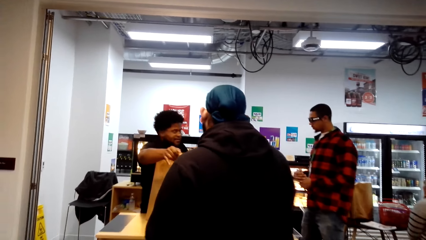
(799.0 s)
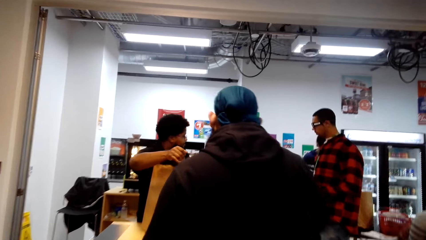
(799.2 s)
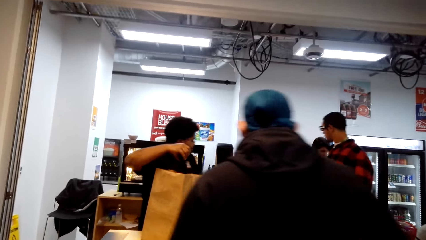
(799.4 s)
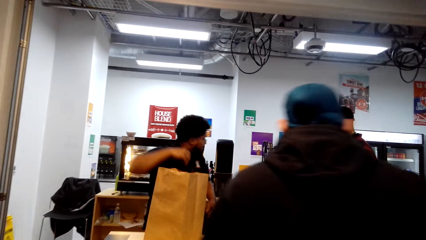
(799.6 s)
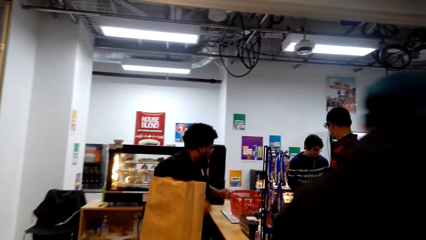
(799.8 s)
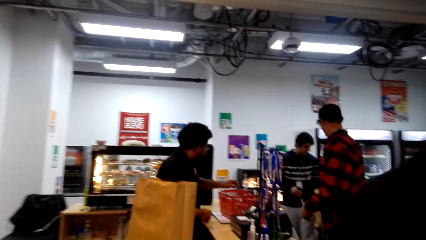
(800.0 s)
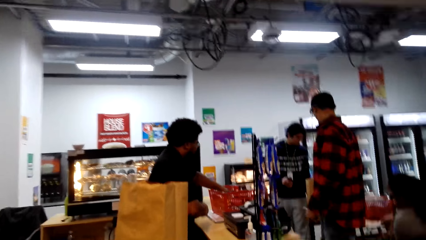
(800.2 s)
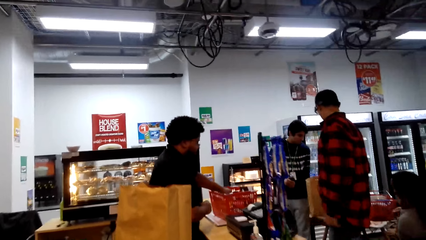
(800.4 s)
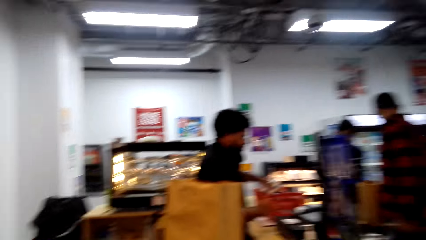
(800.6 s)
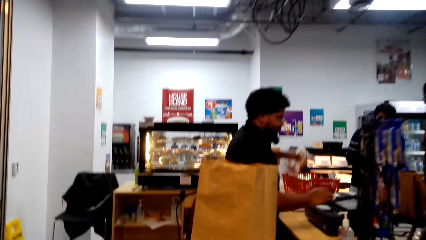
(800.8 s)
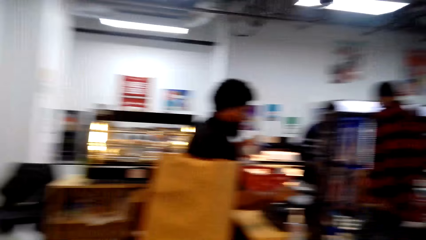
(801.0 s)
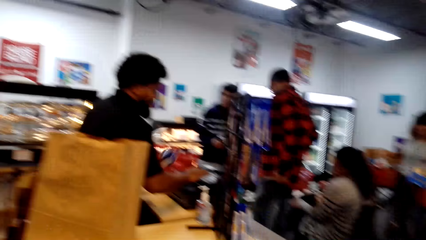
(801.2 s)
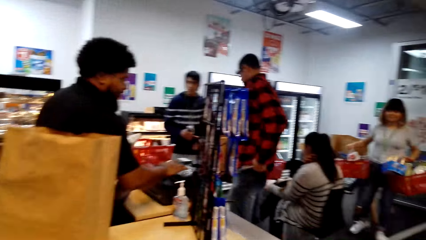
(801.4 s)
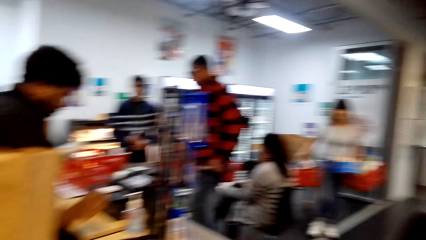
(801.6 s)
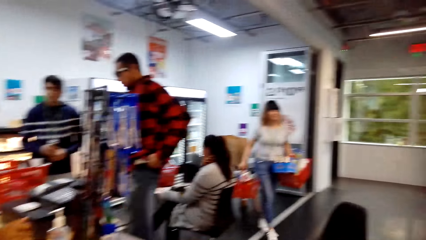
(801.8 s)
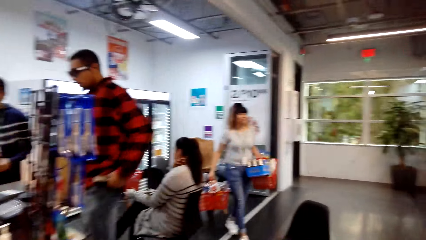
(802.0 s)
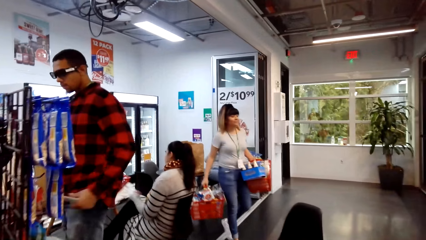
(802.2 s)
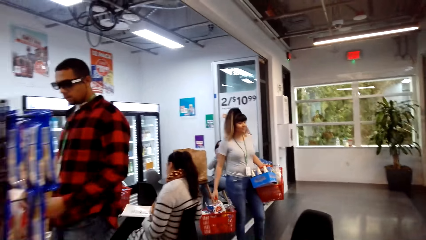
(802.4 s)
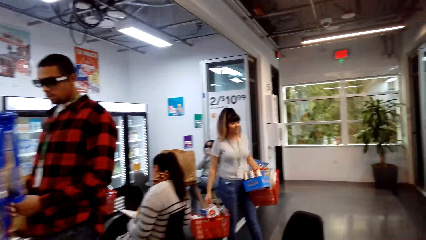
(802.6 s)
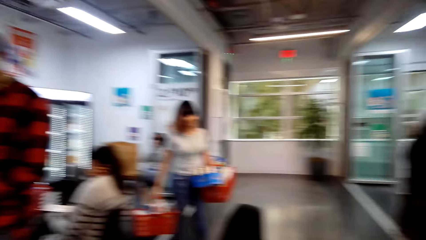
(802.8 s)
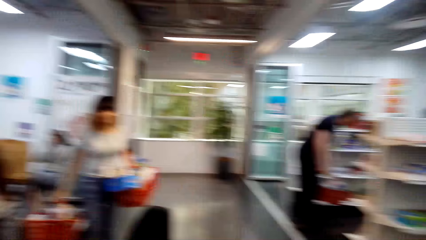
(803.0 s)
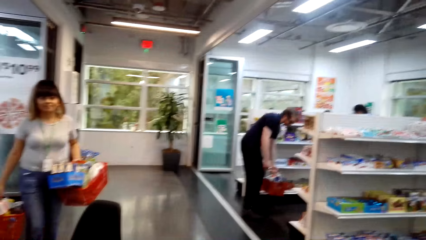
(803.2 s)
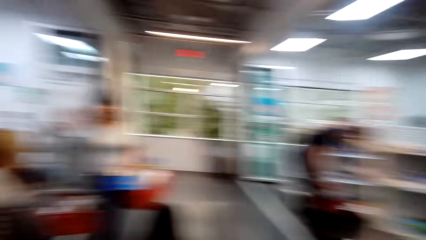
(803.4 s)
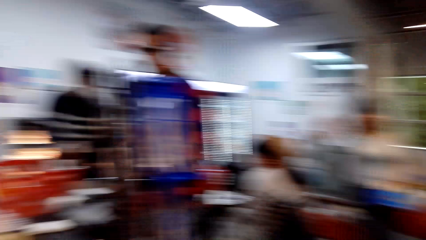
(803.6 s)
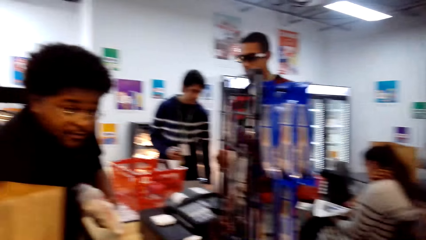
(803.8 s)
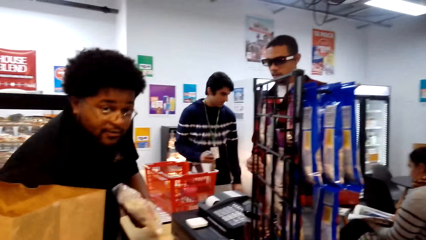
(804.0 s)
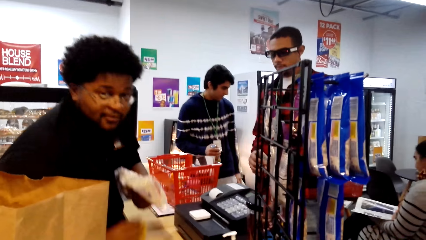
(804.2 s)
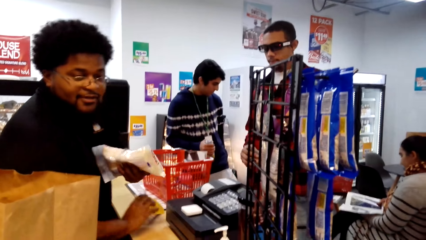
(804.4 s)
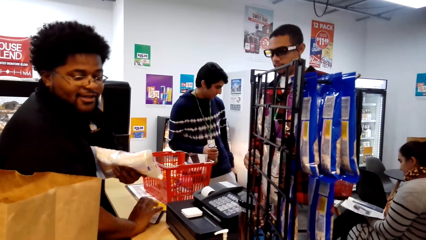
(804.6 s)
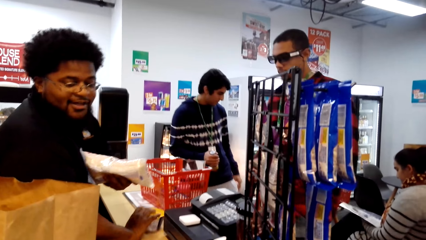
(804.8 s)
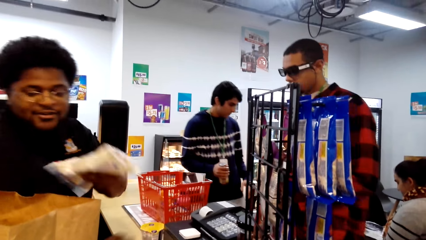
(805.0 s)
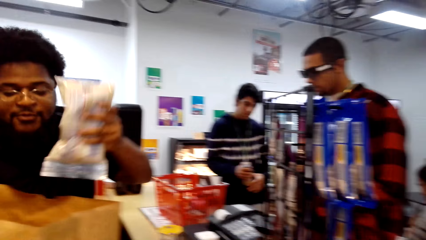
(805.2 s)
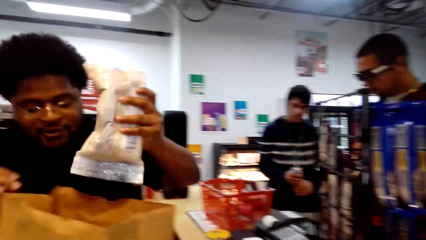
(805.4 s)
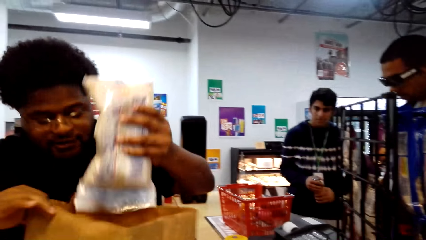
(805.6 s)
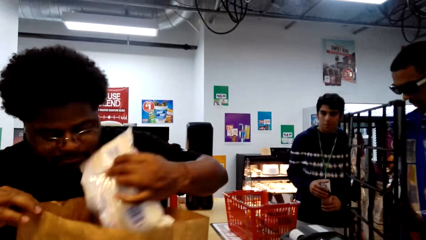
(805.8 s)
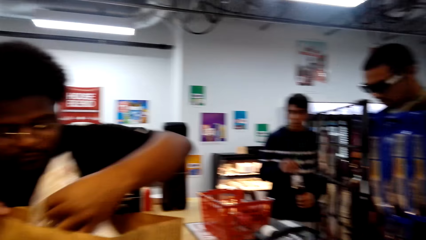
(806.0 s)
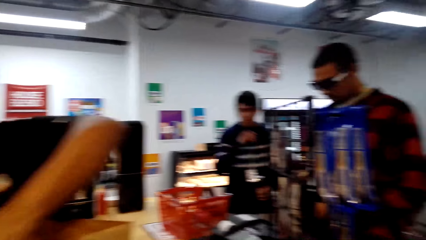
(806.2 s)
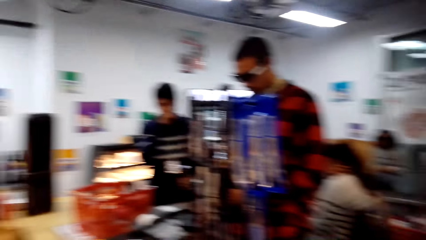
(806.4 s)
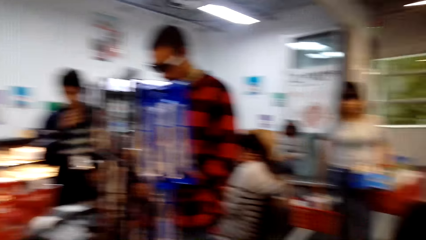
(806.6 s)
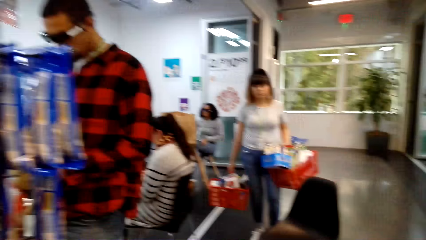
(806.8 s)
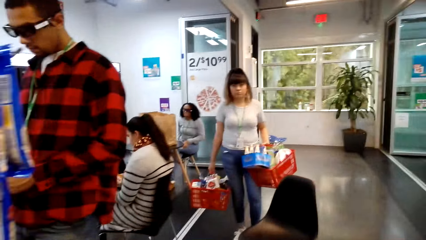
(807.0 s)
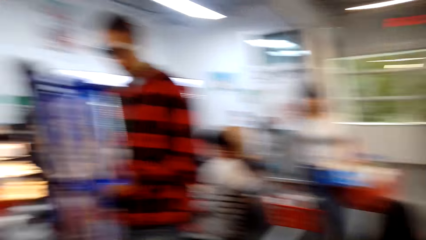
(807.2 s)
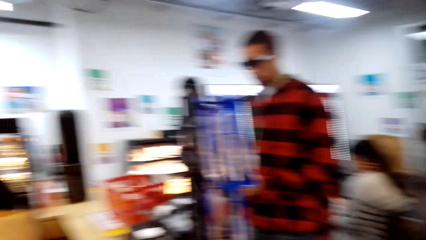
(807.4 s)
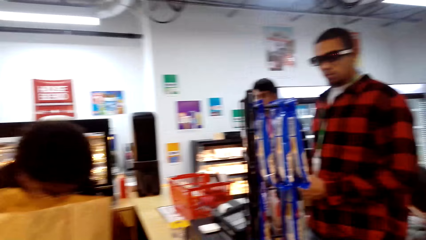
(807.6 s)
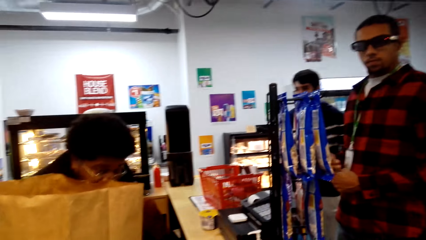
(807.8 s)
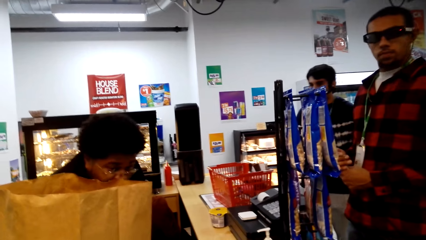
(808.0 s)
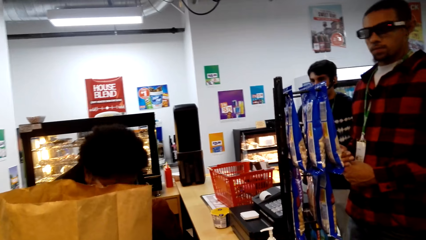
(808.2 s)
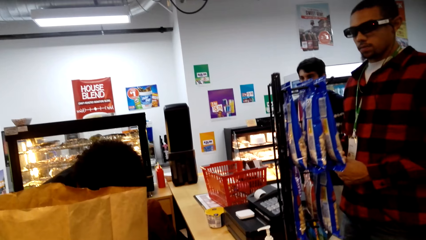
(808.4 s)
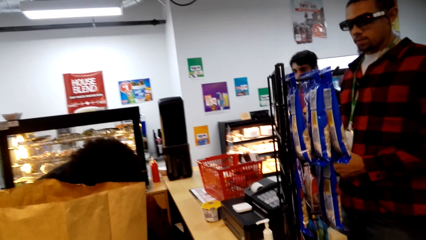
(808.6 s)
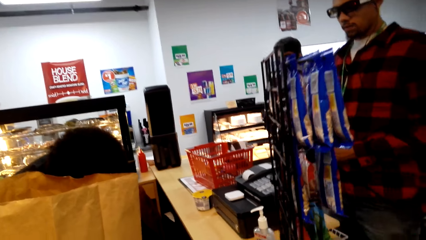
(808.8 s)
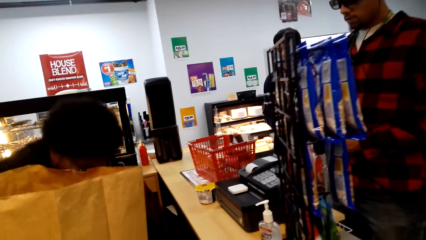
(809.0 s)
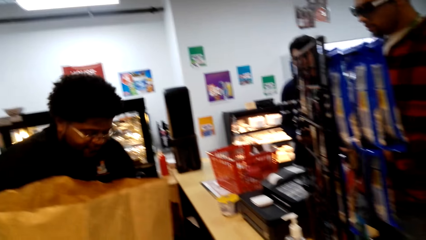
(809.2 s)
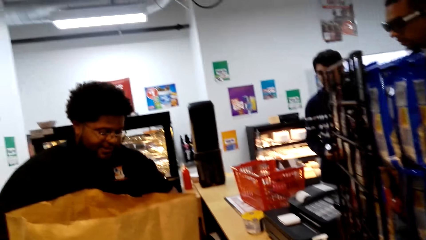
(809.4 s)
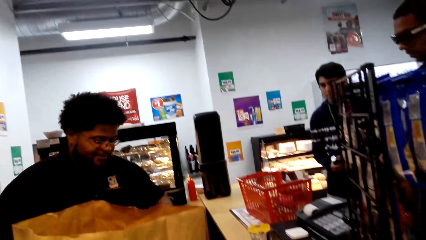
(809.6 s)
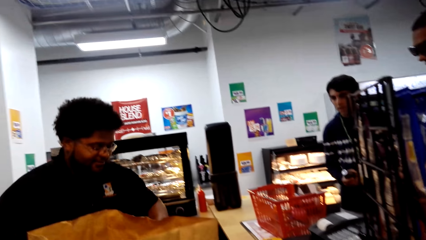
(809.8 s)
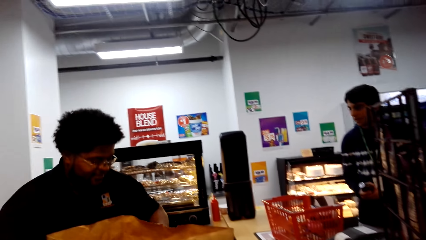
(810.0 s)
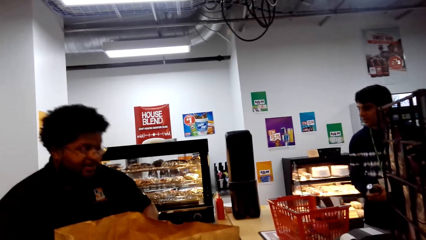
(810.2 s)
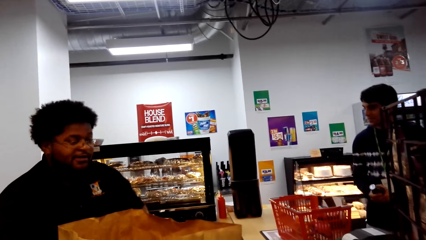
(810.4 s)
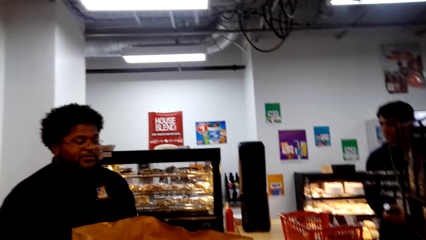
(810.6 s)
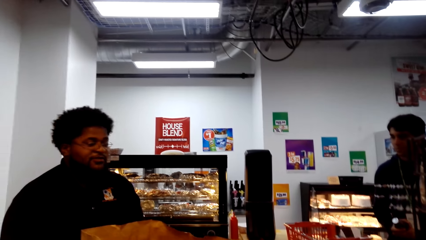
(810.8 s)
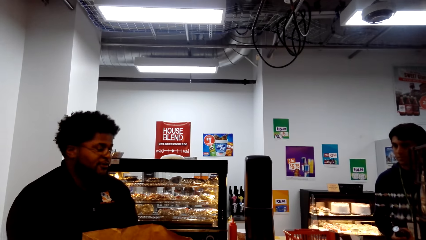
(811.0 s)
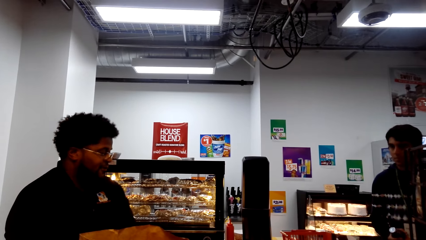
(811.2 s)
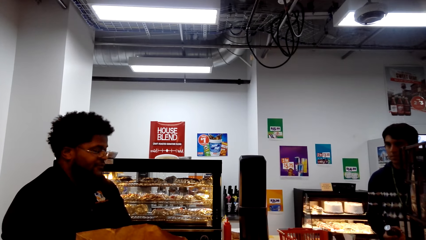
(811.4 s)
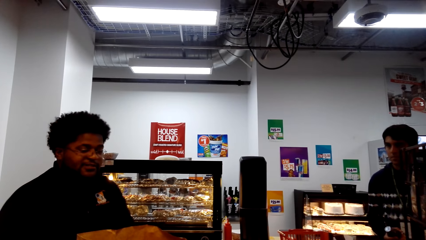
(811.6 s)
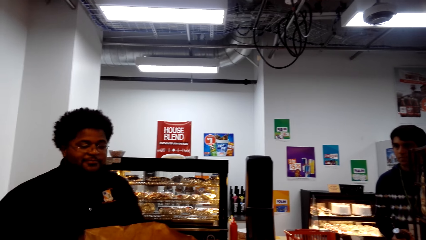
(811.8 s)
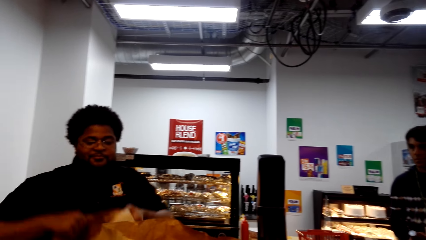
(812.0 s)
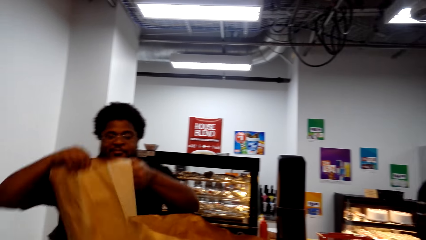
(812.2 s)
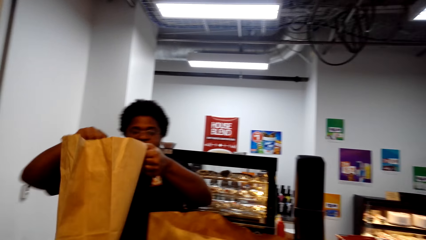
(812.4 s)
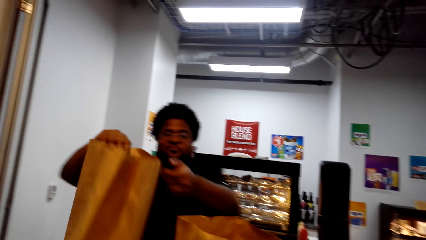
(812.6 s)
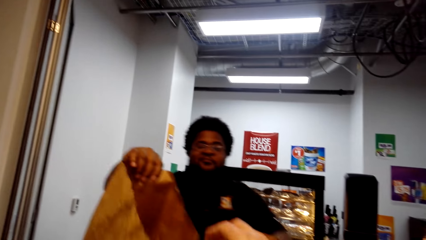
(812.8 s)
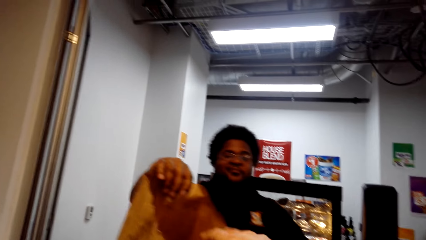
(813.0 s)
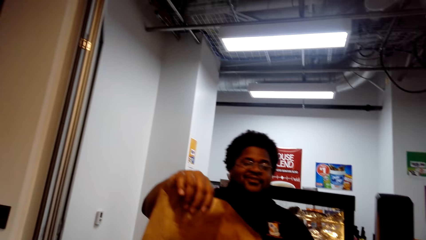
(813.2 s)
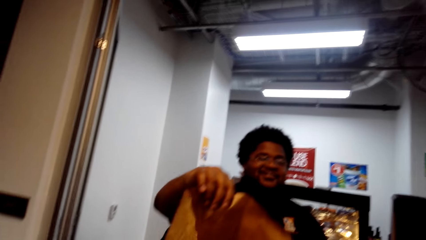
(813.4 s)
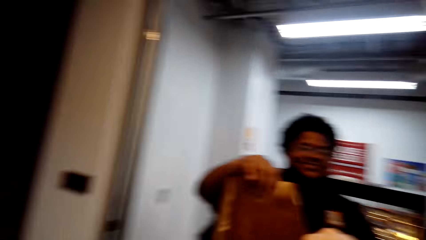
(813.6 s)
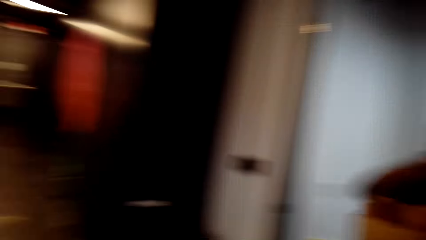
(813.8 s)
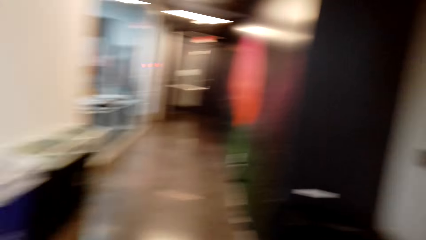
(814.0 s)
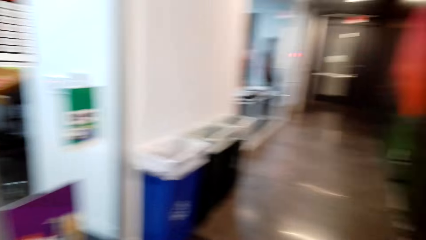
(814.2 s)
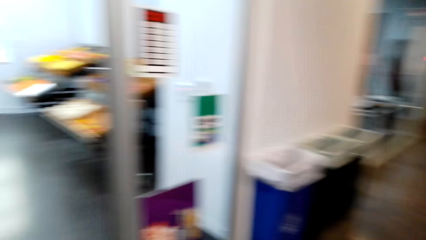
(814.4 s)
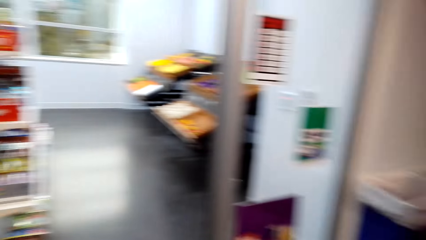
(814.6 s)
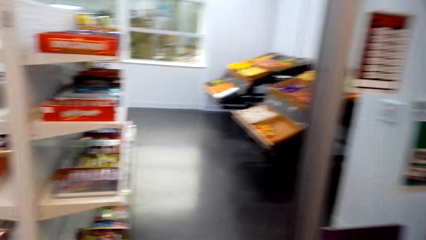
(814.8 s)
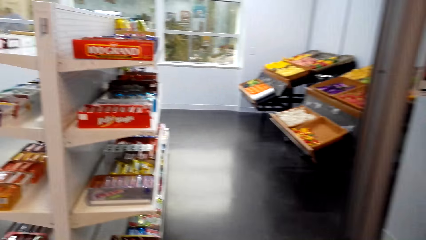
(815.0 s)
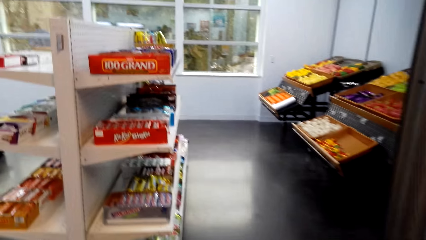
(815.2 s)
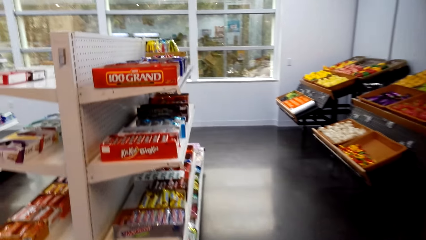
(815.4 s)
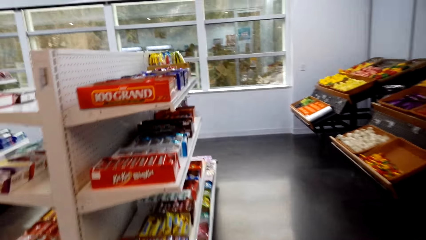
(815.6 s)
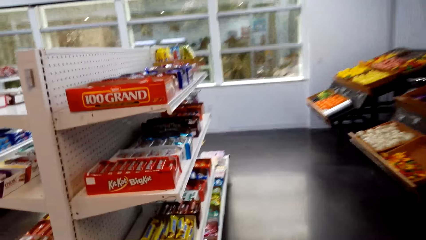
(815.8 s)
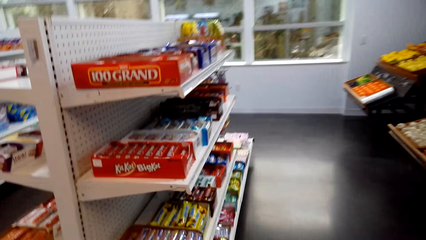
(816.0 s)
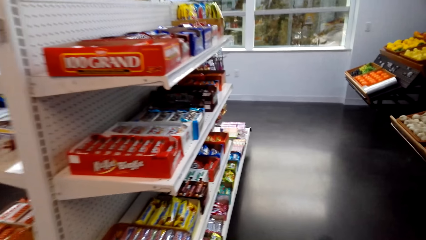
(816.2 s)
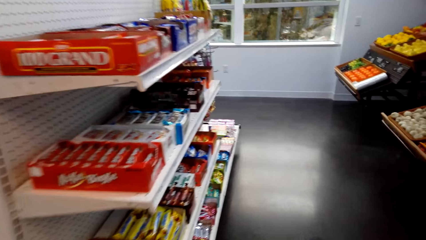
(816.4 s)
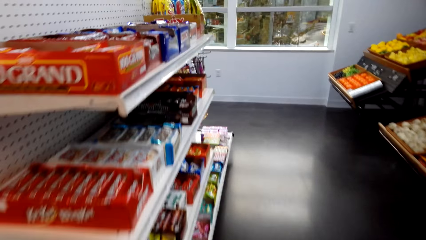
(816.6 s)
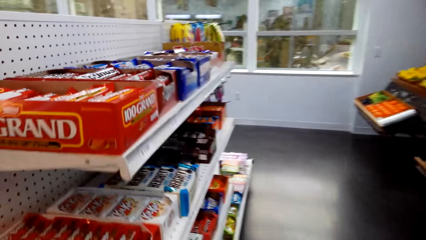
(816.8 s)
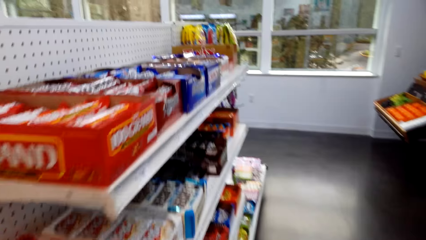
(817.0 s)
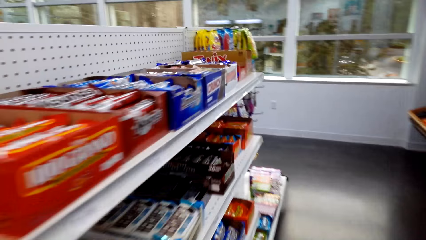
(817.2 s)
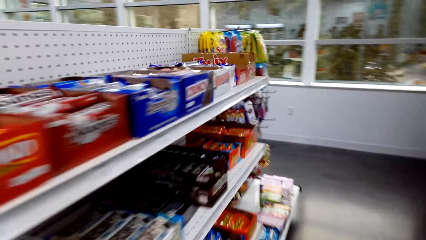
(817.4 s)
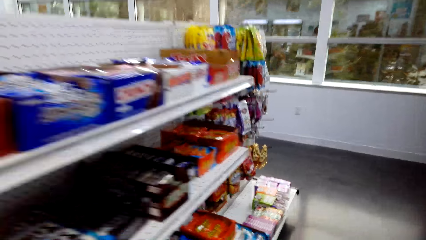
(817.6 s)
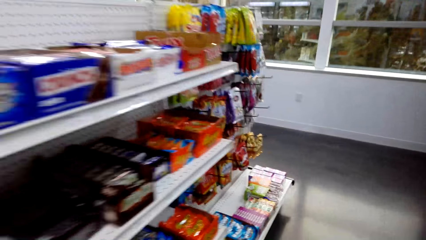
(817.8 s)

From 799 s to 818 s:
A man gives another man a brown paper on the counter. The other man walks away. The camera wearer pushes the supermarket trolley. They talk to a different man. The first man holds something with his right hand, packs something on the bag, and looks on the counter. The different man hands over a shopping bag to the camera wearer. The first man lifts up the brown paper. The camera wearer walks around. They walk to the food shelves.
